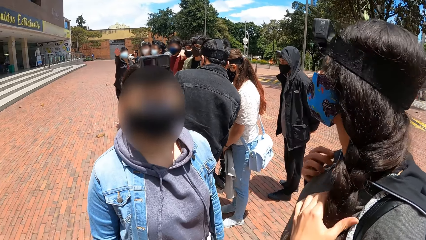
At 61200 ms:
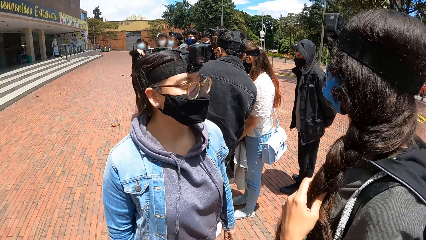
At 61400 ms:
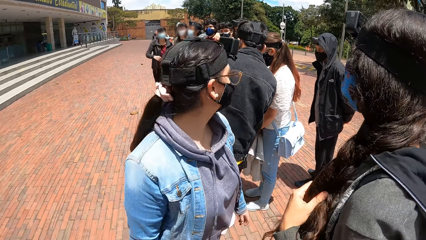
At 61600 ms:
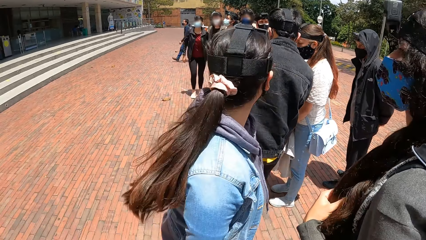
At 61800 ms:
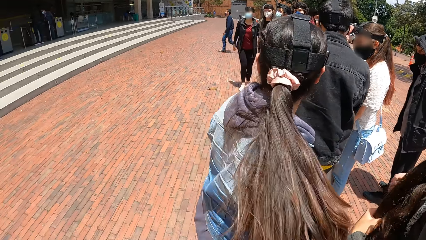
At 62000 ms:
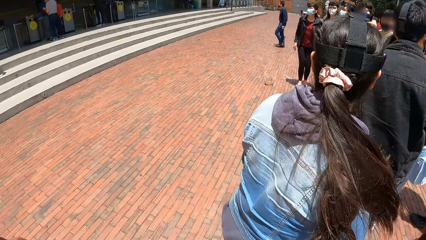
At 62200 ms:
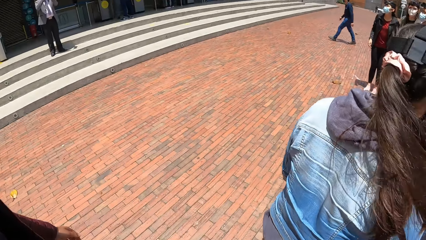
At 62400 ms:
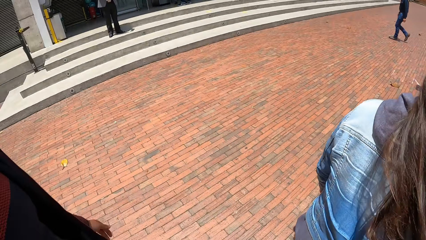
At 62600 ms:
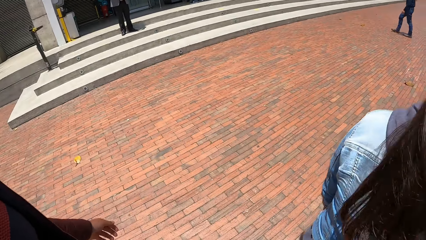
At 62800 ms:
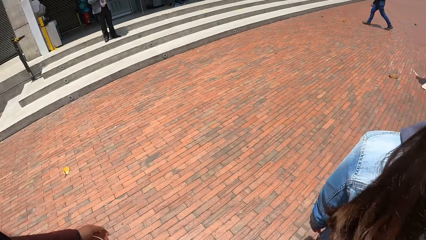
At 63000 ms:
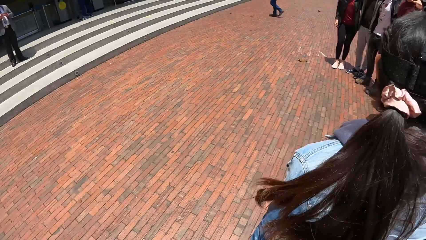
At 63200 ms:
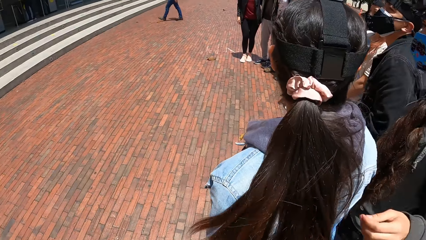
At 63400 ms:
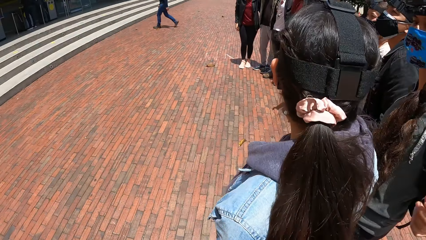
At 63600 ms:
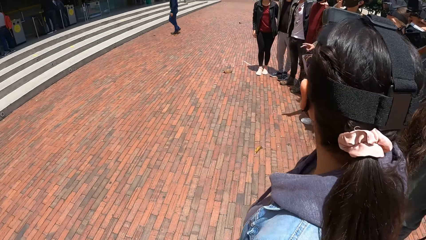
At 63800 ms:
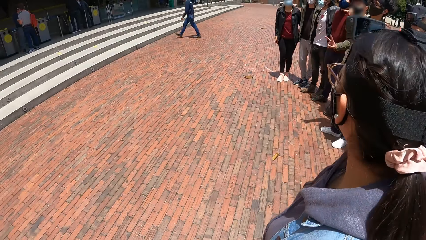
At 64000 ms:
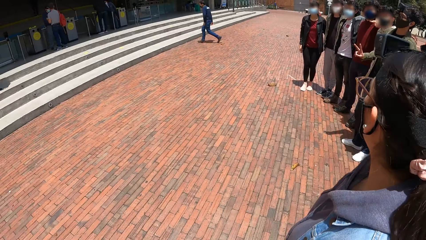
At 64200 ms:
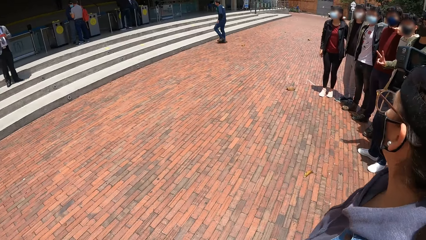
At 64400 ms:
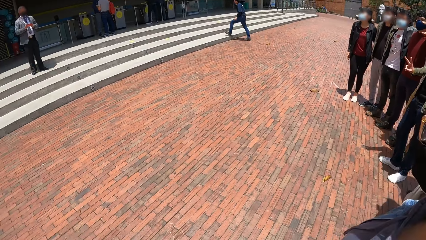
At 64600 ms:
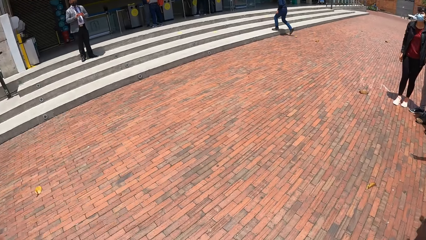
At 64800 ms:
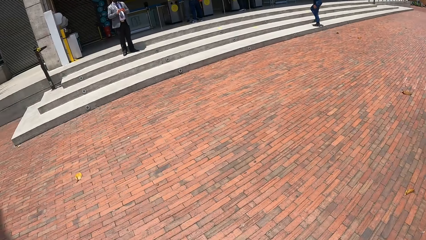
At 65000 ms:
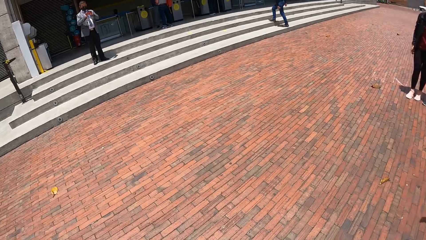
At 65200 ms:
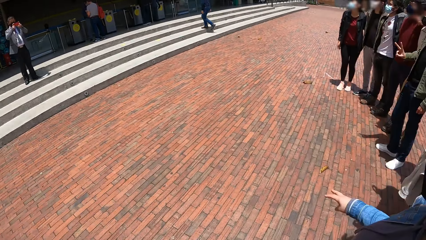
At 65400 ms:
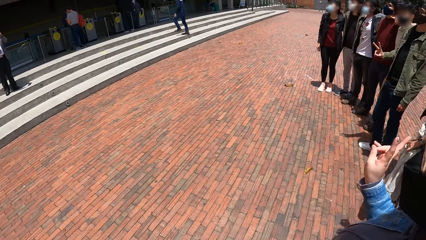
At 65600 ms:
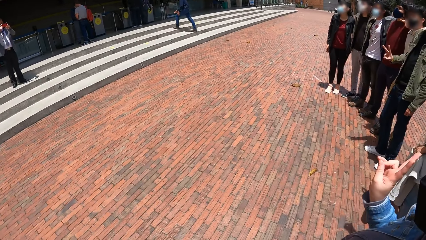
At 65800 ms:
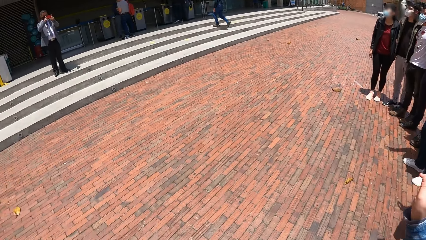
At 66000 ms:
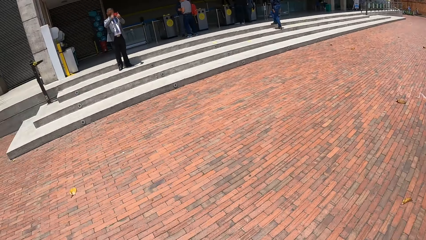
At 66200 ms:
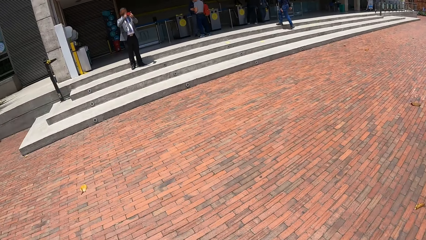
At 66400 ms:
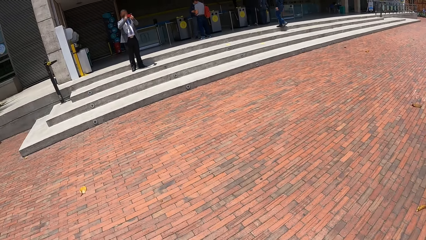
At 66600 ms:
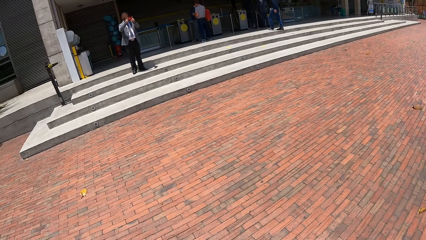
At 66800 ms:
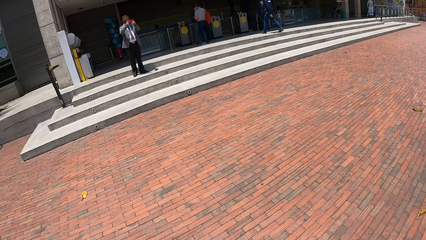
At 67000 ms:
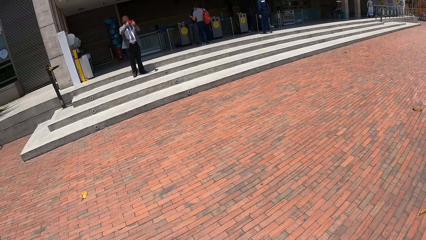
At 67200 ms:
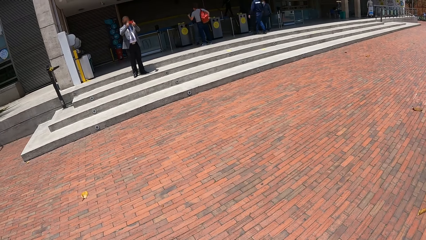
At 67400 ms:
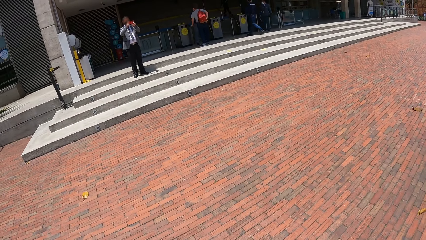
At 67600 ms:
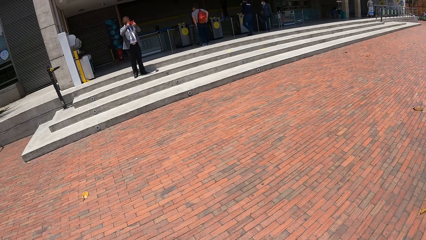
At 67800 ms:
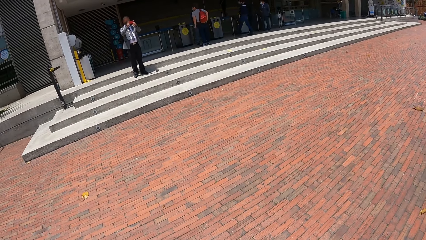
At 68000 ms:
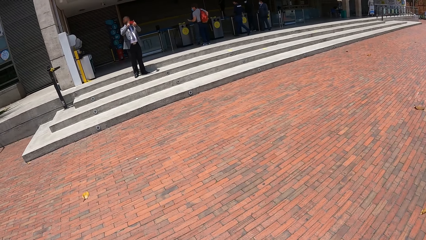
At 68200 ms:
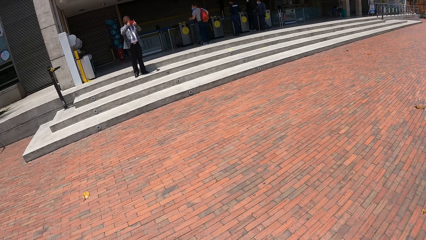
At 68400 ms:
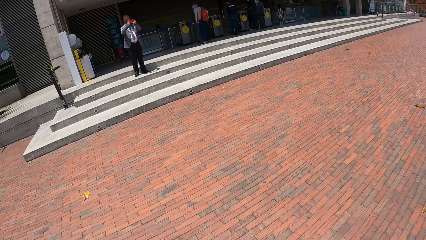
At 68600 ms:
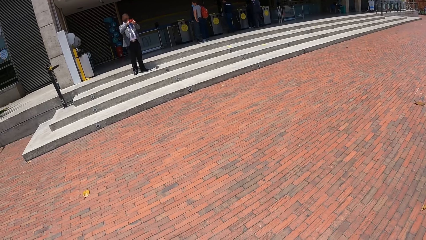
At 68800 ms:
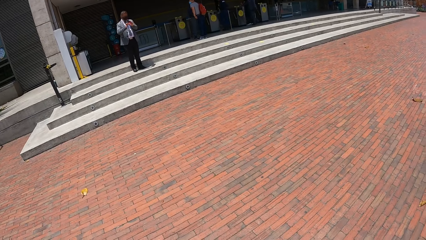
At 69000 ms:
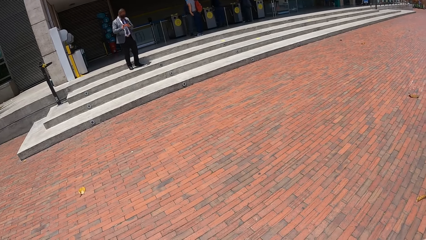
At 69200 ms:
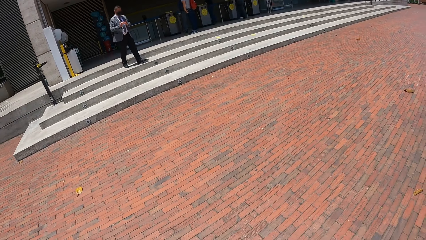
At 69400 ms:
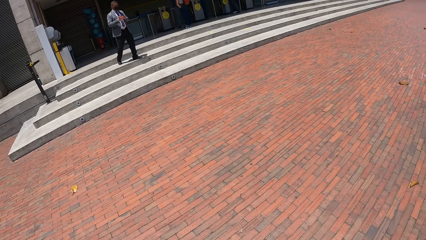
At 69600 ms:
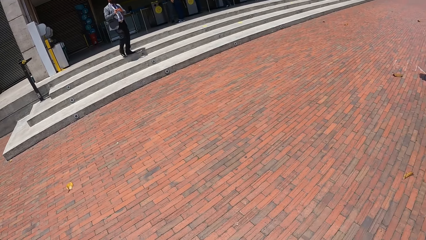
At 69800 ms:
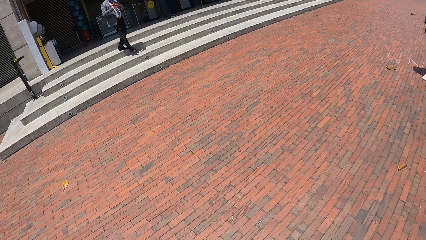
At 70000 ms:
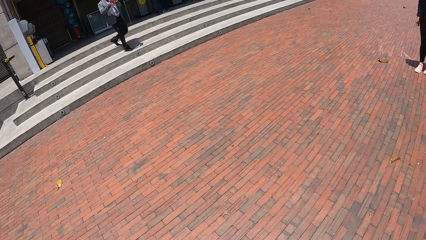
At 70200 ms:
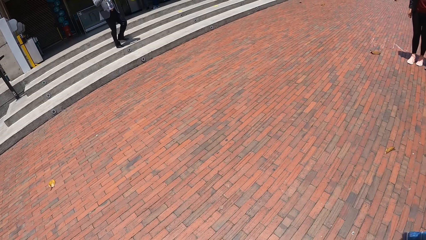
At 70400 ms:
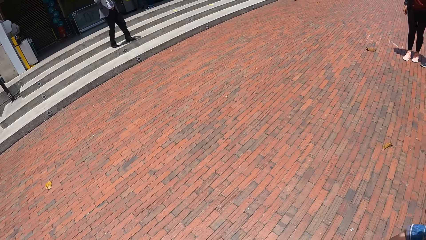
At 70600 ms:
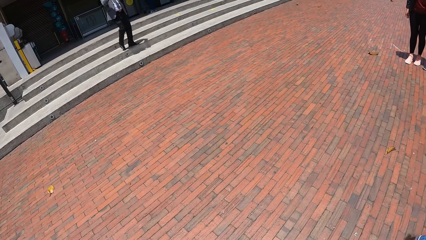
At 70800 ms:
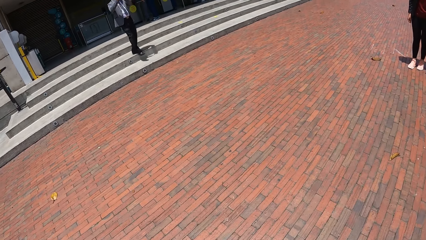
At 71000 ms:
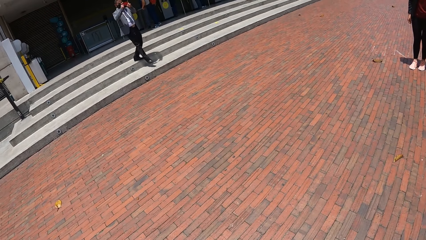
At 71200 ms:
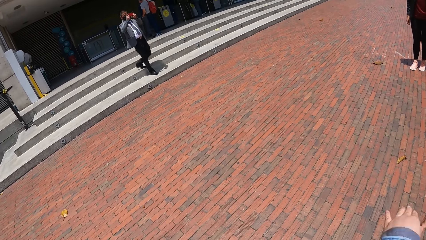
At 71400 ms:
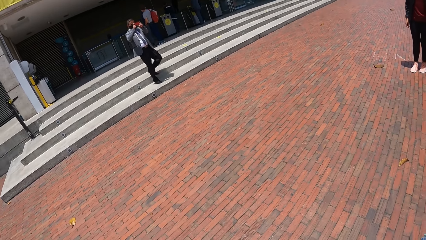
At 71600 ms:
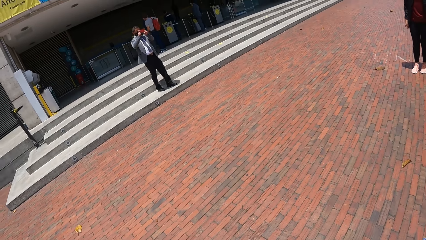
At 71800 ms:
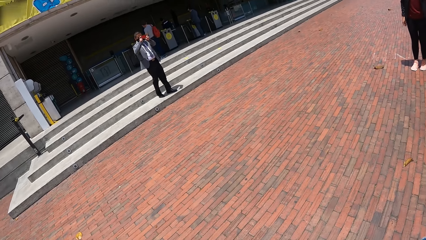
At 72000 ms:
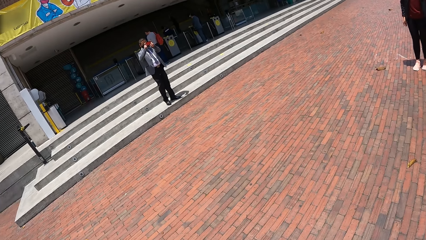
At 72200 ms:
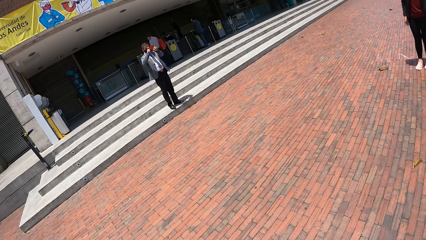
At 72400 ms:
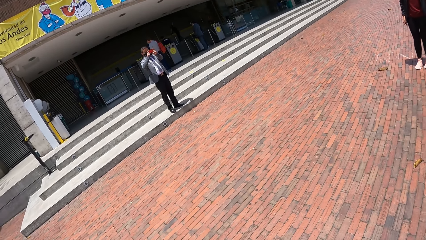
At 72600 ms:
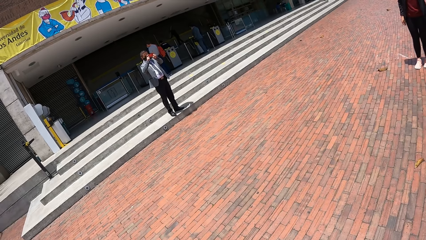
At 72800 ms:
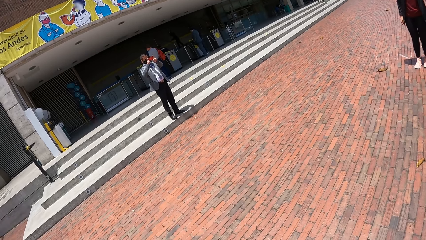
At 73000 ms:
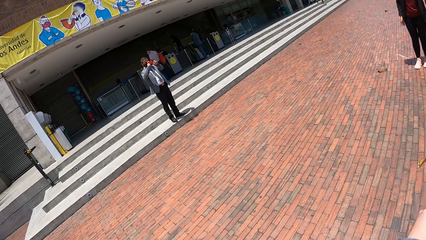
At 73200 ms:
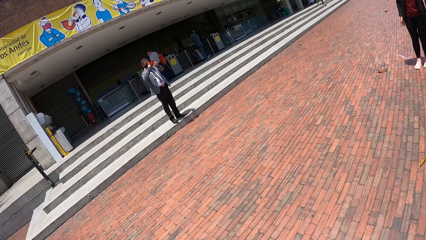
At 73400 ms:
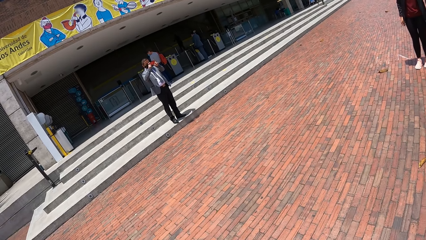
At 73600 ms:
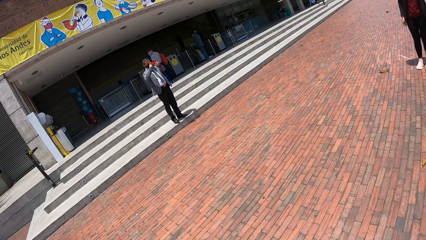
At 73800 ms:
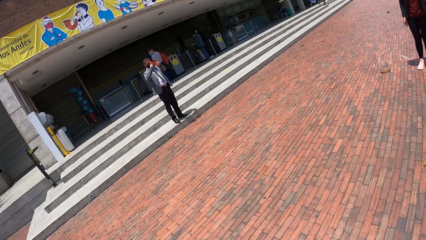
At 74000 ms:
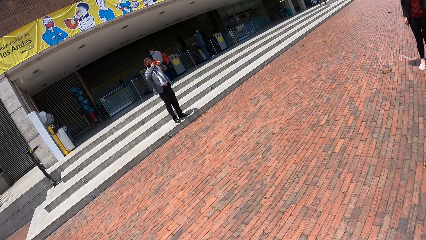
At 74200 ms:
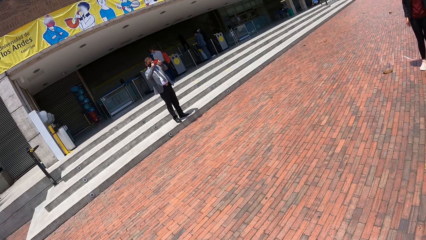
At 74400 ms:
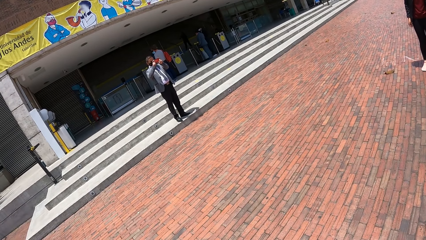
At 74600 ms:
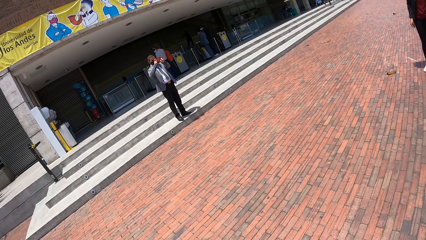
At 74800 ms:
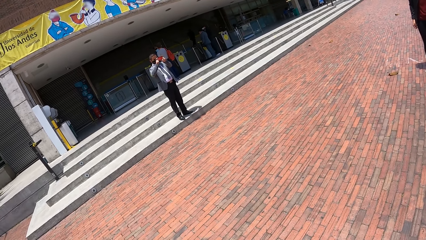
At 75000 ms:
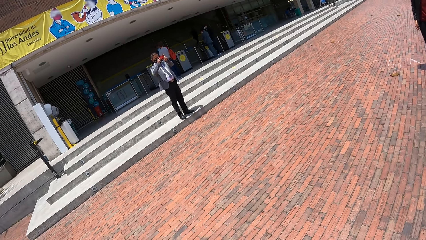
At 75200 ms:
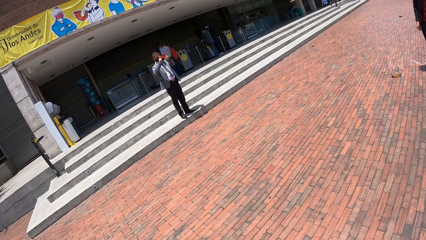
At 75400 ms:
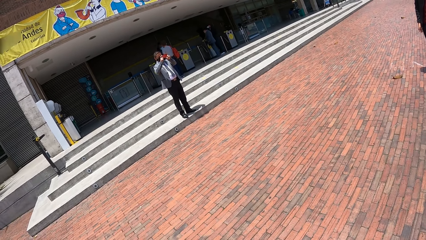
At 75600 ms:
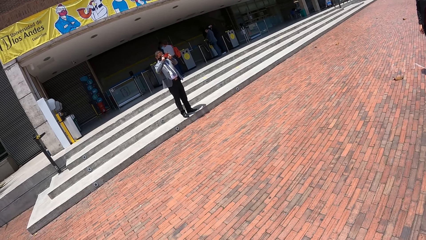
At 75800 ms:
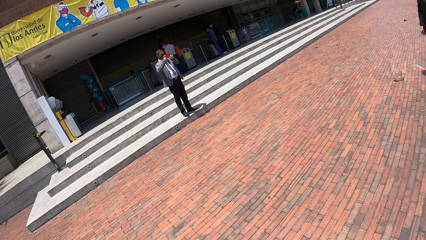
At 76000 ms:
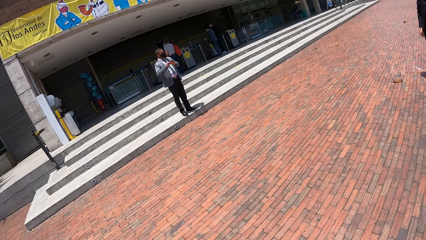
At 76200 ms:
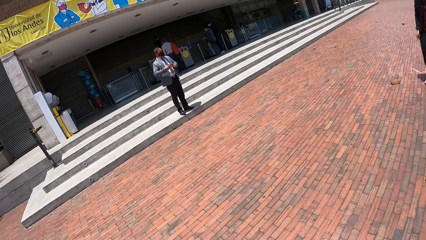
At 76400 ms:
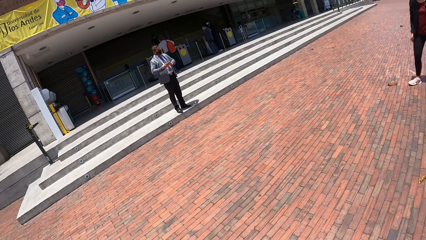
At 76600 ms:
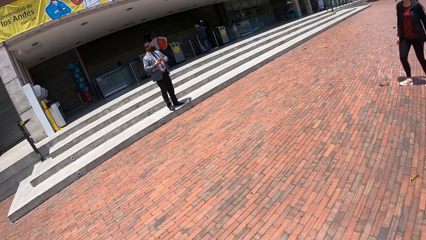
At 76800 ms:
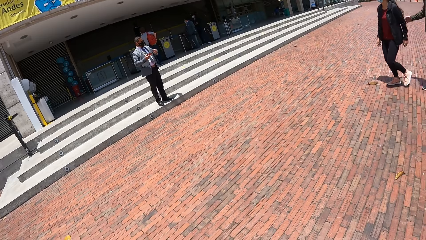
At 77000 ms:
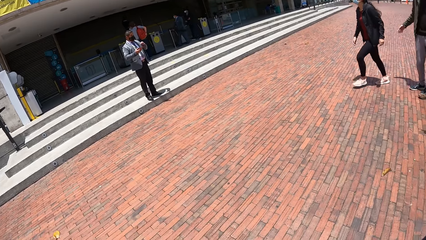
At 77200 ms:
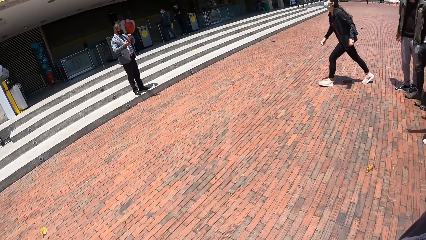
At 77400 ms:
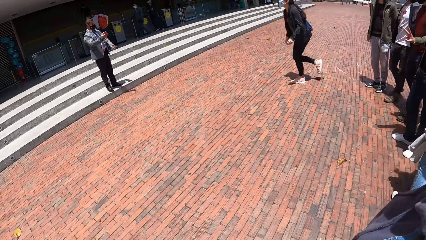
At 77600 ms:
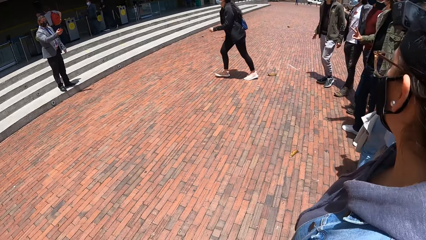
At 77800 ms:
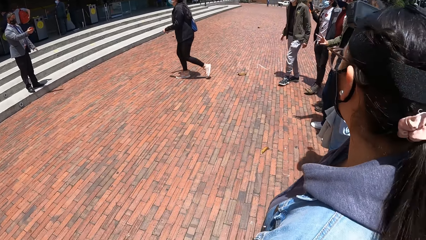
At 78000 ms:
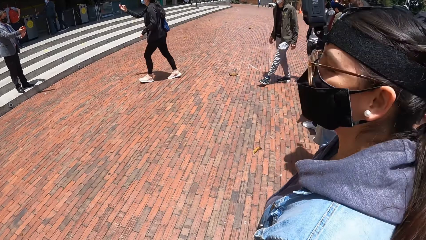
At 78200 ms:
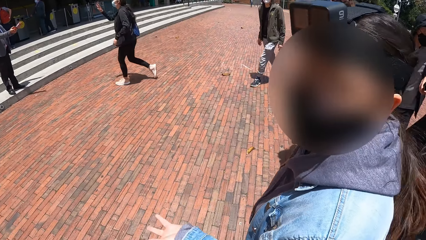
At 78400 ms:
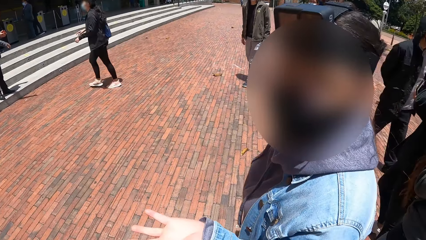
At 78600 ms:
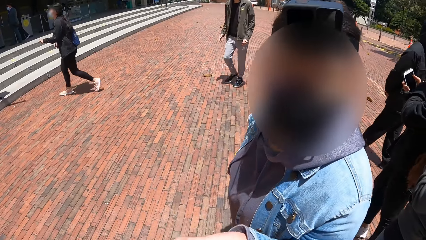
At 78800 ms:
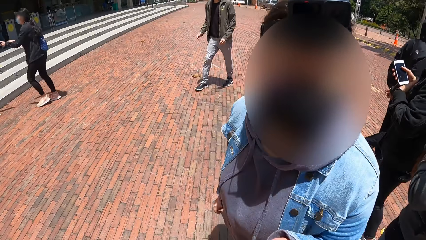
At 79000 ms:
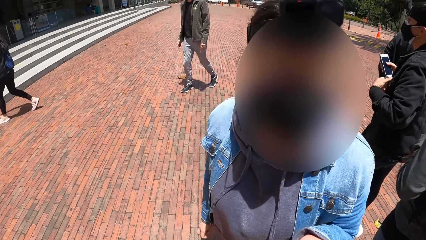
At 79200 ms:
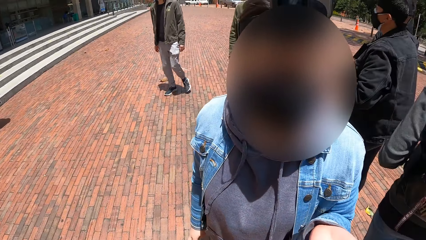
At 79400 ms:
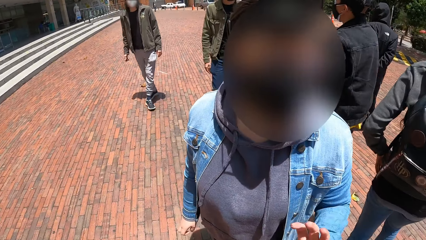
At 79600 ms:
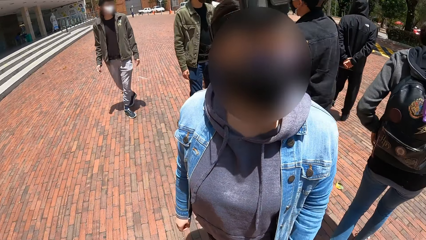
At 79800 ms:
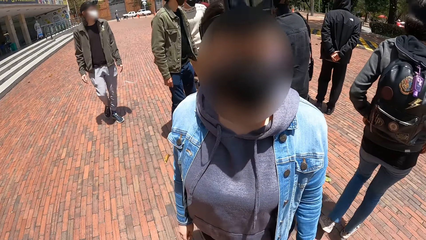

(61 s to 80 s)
The camera wearer positions for a photo with the group of people. A man takes a photo of the camera wearer and the group of people with the phone in his hands. The man climbs down the staircase. The man takes a photo of the camera wearer and the group of people with the phone in his hands. A woman walks towards the man. The camera wearer interacts with another woman.
